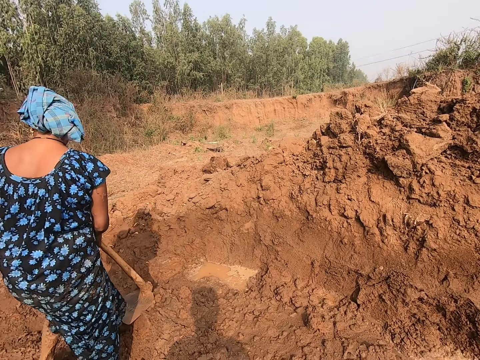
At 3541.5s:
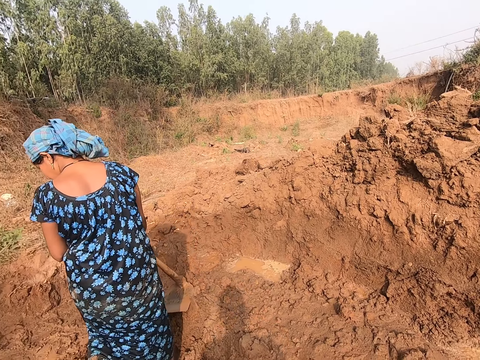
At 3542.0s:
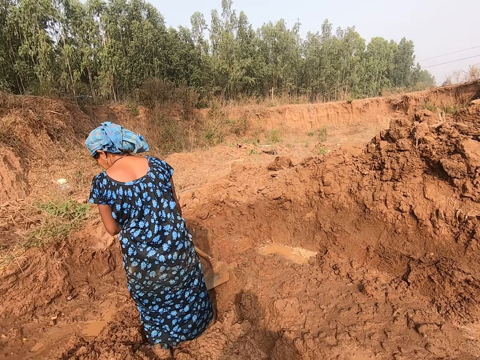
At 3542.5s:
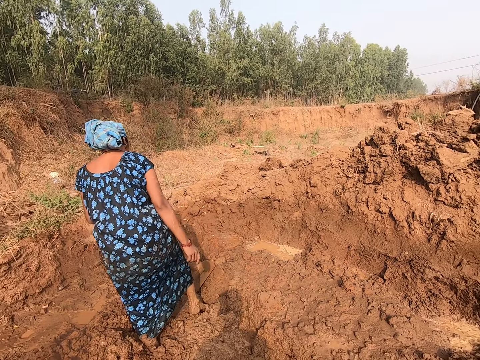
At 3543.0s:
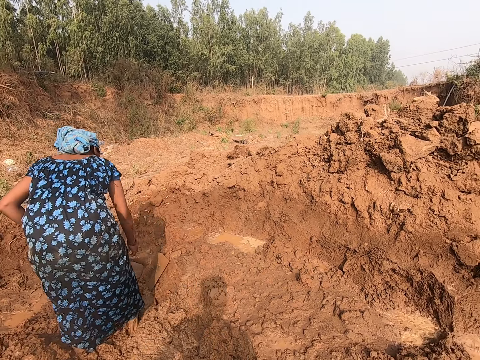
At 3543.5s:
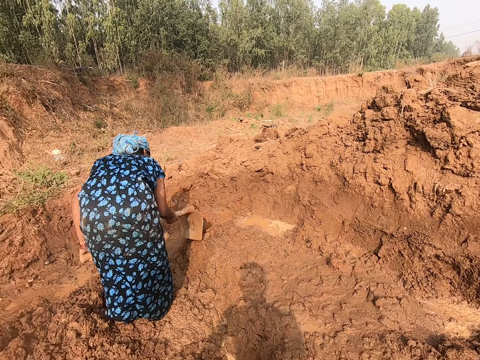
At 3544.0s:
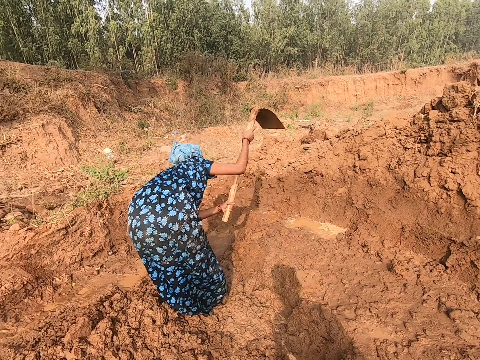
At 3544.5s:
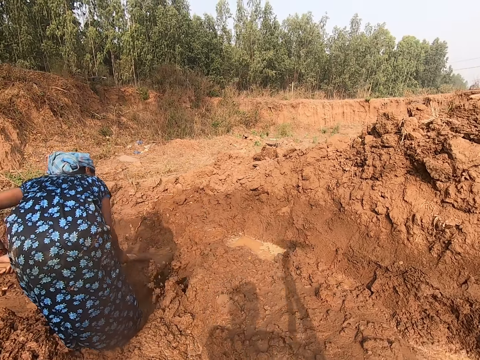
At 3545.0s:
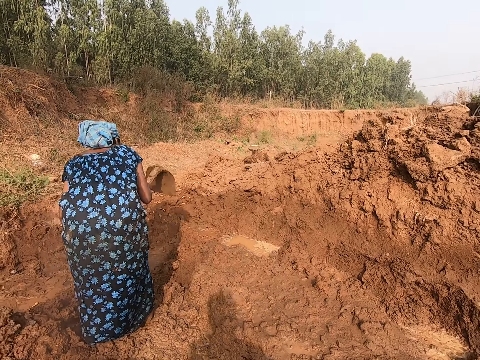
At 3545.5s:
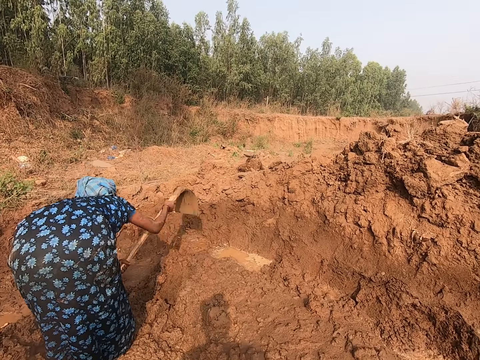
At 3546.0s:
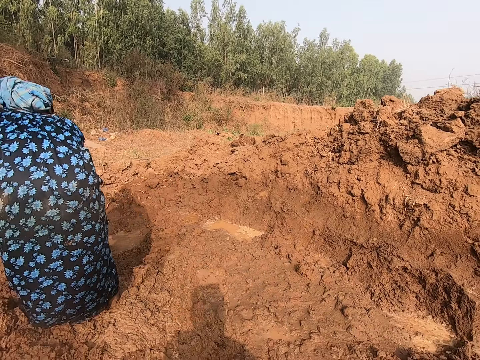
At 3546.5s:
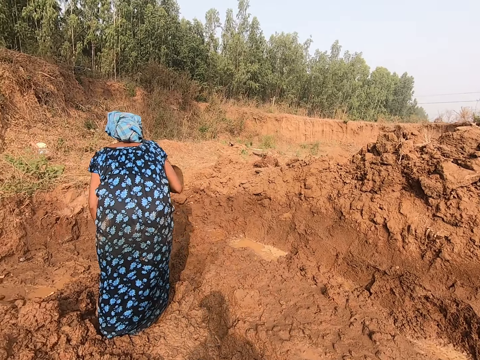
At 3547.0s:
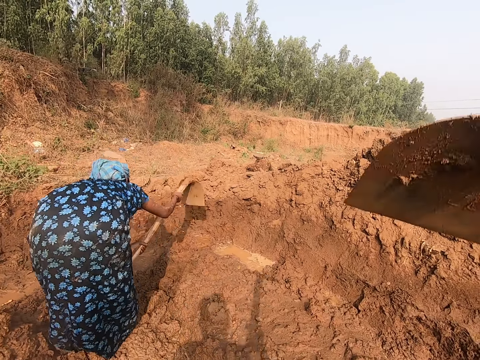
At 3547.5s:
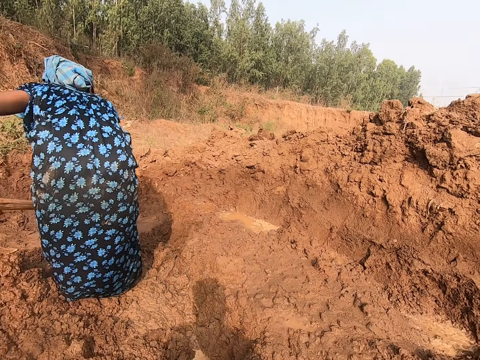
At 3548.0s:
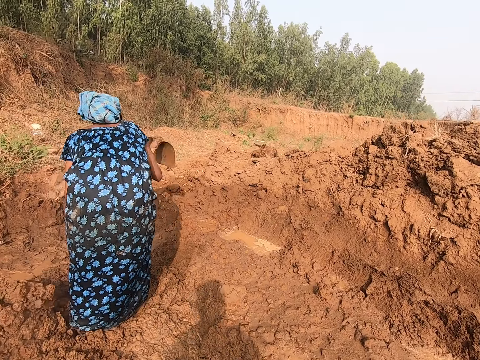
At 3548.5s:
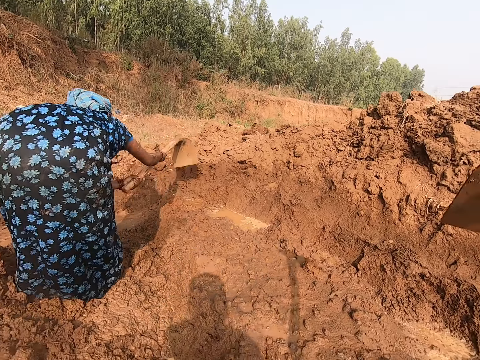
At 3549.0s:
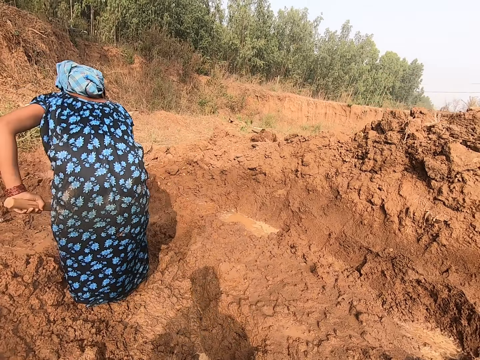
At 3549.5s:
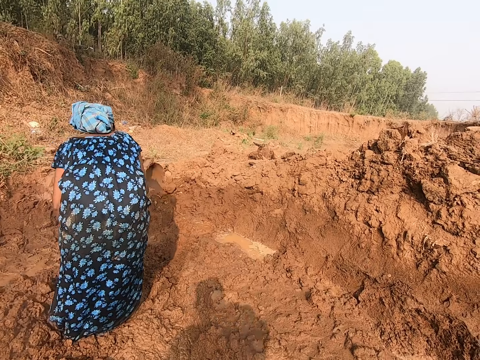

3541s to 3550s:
A woman digs a hole in the ground with a hoe in both hands. The camera wearer digs the hole in the ground with the hoe in both hands.

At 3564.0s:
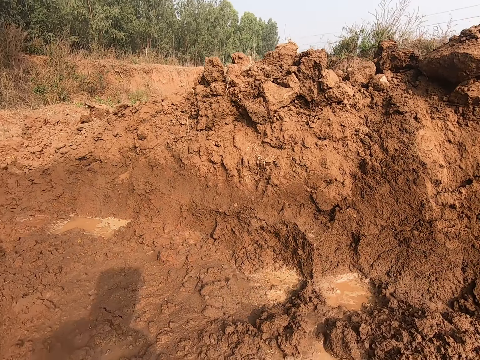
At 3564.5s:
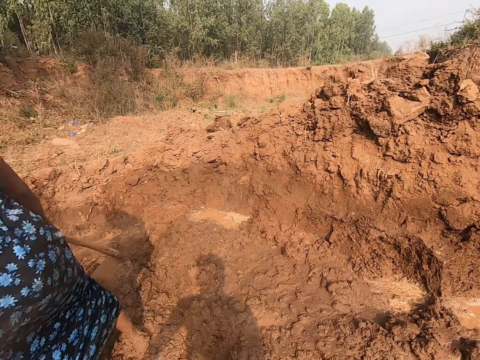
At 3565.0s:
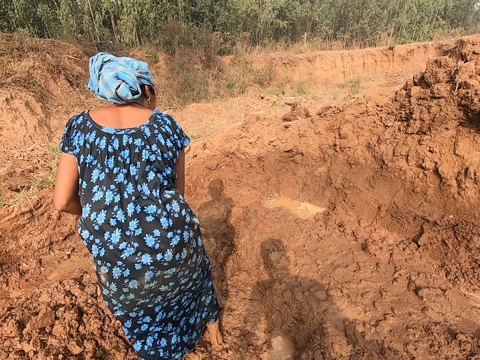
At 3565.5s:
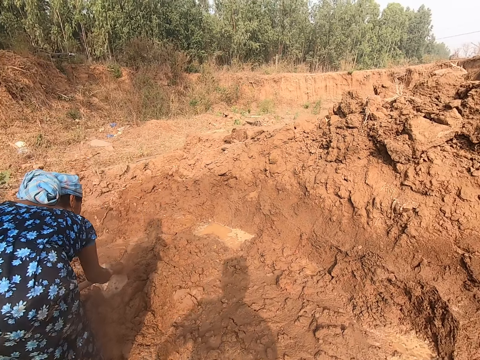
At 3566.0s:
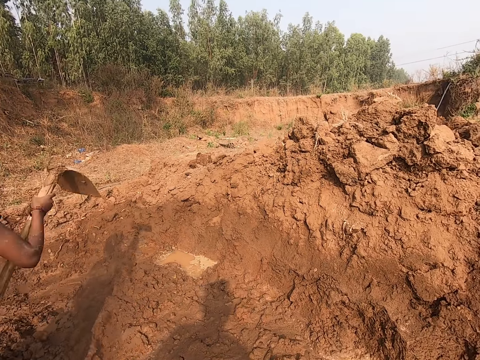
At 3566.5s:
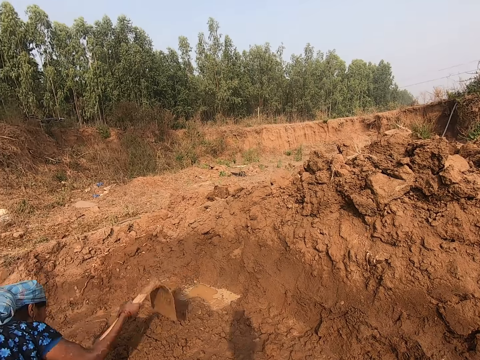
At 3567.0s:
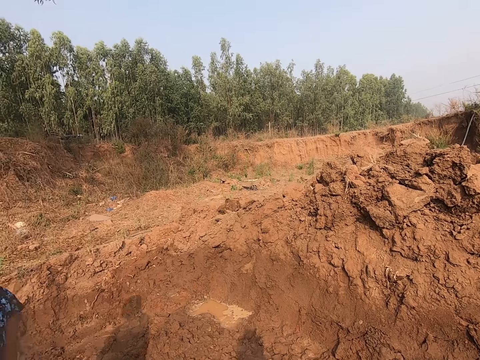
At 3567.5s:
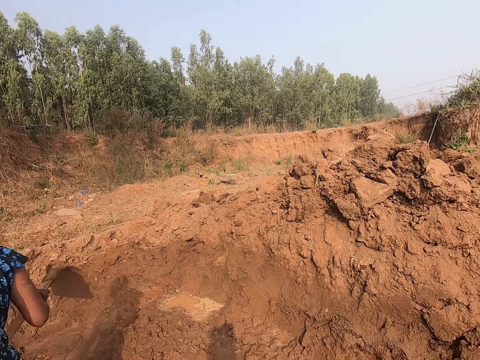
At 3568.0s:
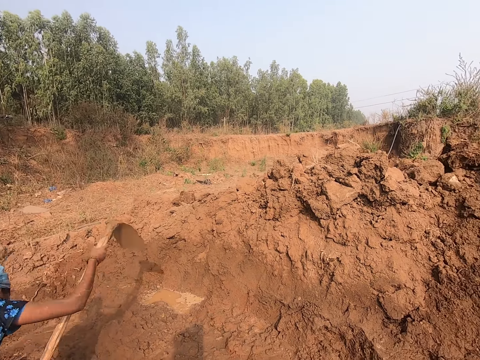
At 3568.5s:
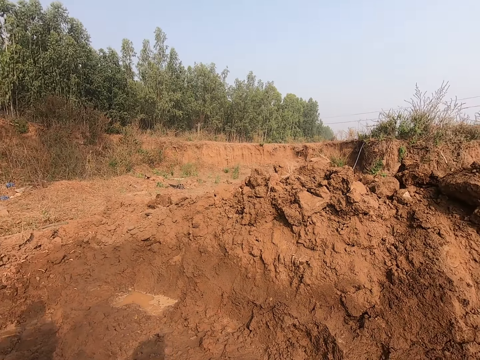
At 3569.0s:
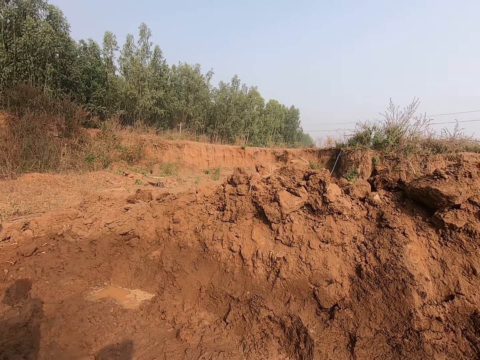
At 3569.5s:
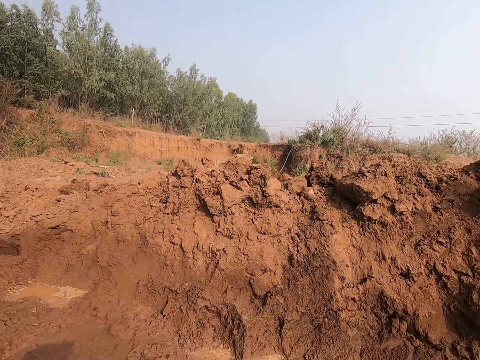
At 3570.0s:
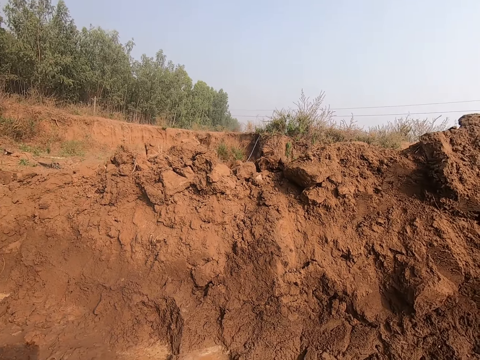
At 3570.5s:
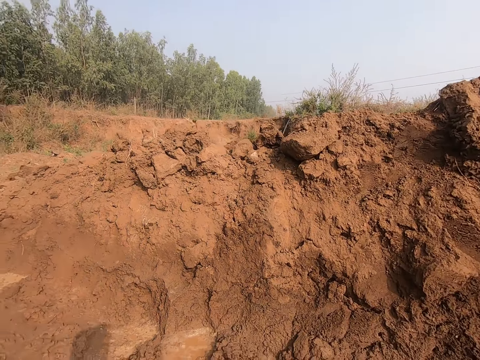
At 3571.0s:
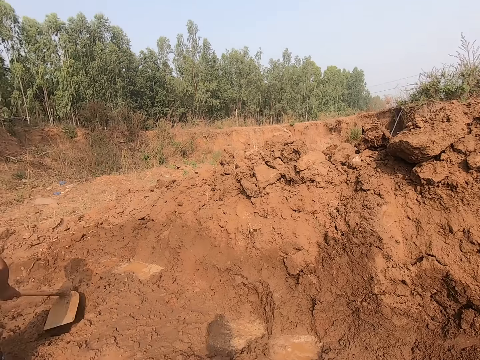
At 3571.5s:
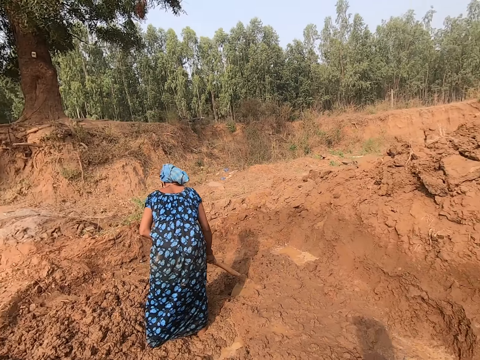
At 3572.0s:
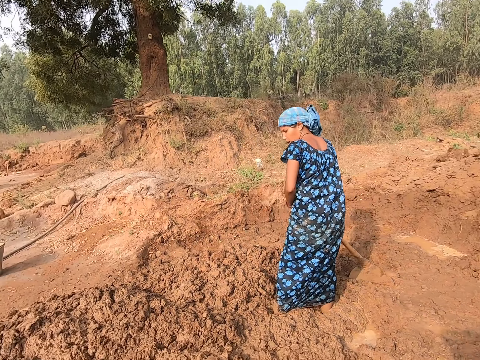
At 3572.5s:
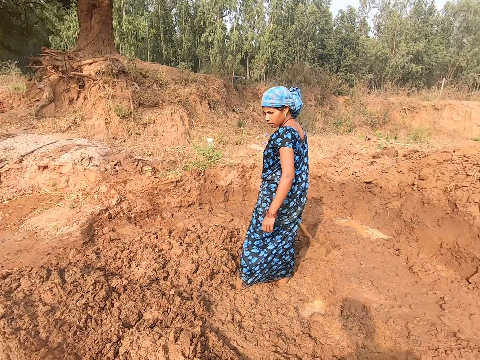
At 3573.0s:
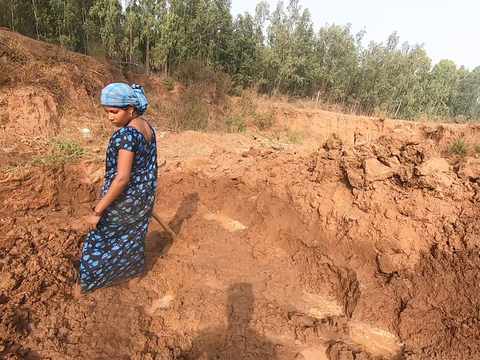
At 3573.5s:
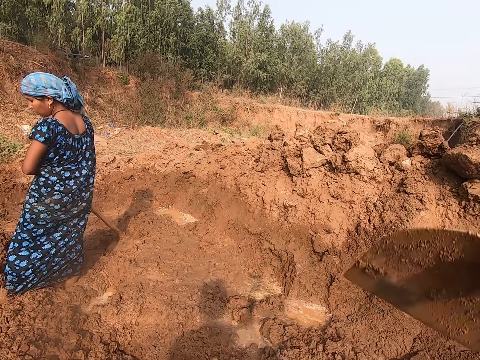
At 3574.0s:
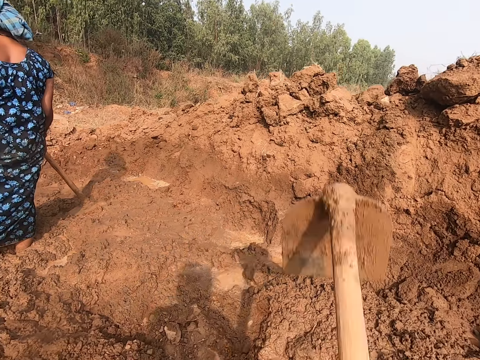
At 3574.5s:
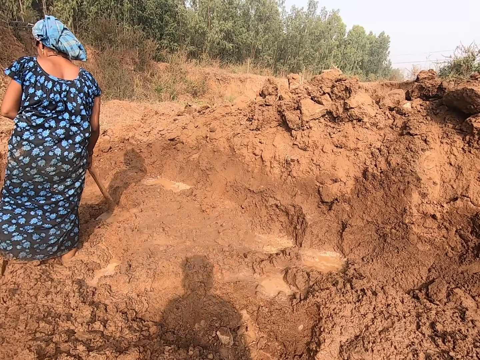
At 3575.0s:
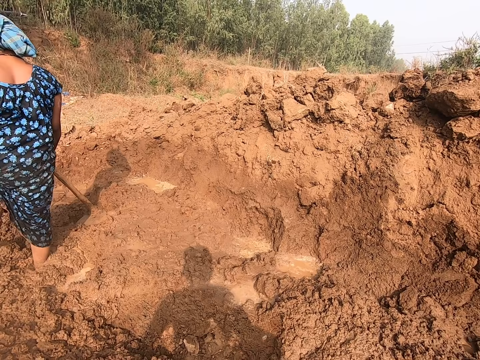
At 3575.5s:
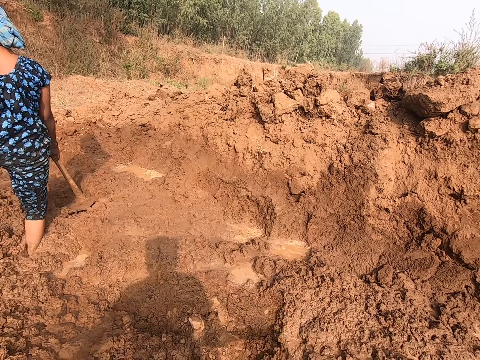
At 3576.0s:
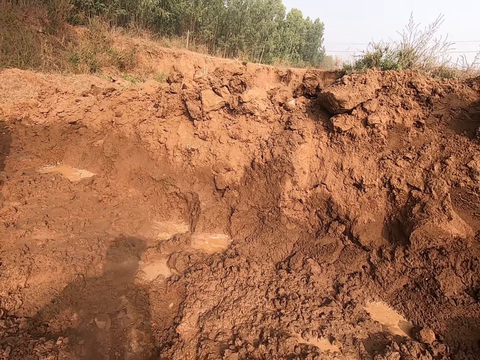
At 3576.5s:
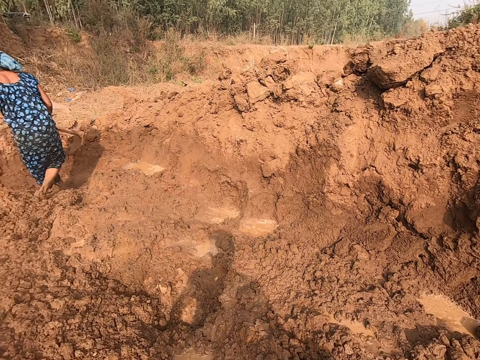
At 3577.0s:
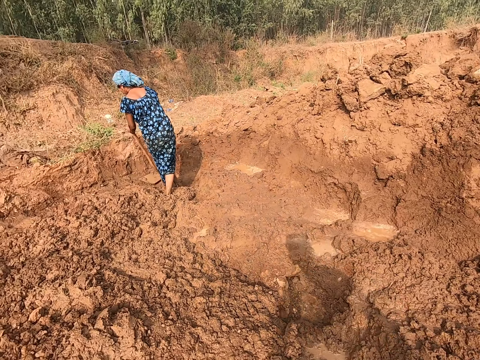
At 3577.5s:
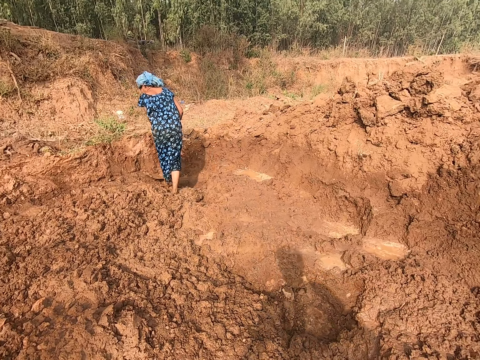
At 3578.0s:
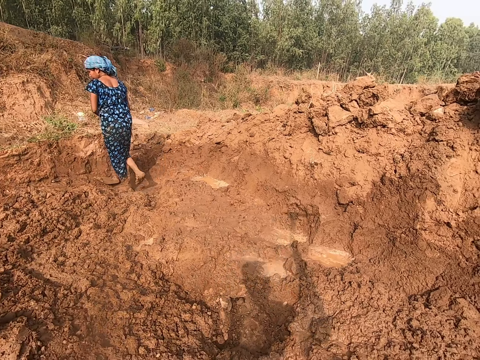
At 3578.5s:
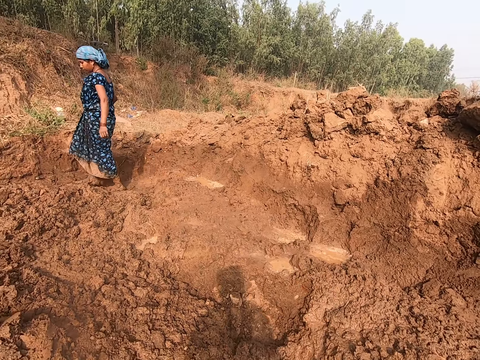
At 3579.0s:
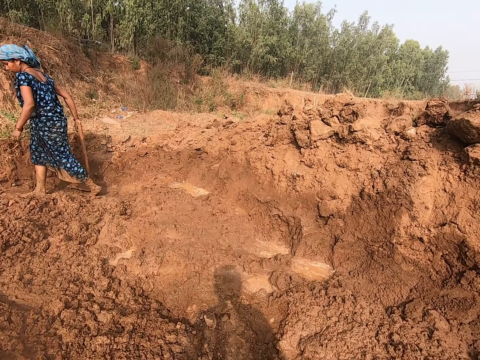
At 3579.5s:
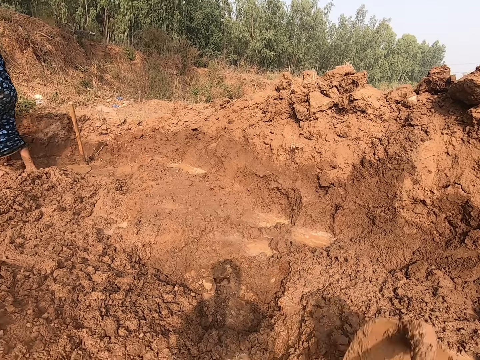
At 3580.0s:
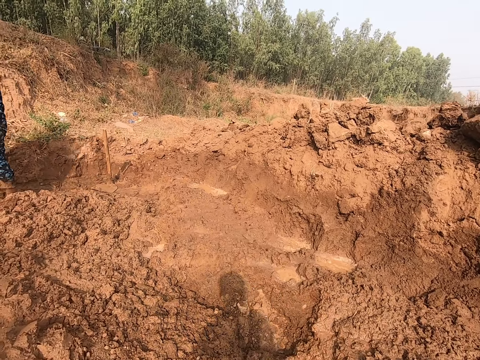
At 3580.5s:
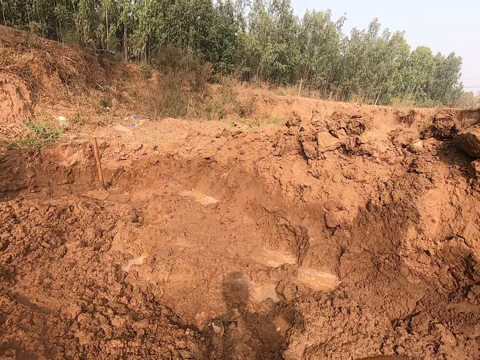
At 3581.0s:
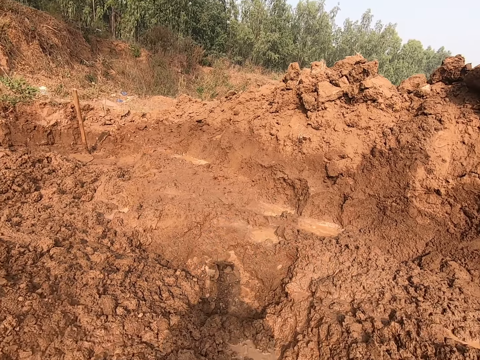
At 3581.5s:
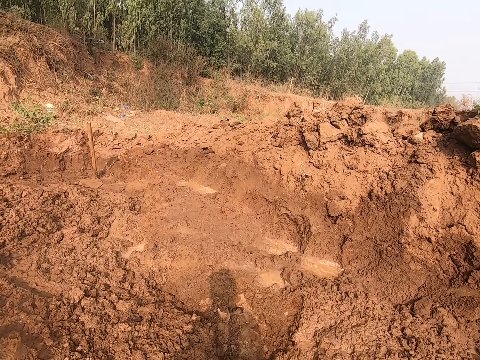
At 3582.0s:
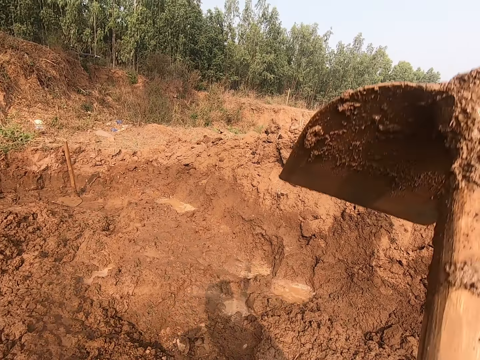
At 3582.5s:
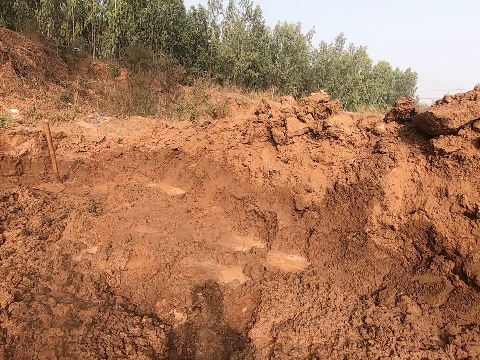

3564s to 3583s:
The camera wearer speaks with the woman. The woman talks to the camera wearer. The camera wearer looks around the site. They dig the hole in the ground with the hoe in both hands. The woman drops the hoe in both hands on the ground.
